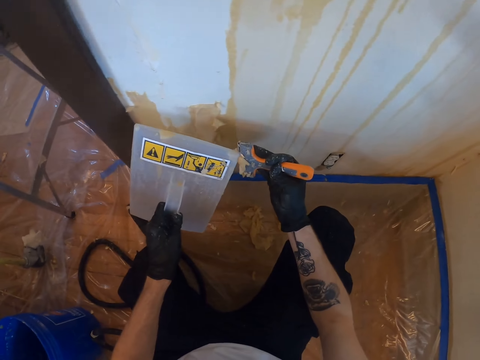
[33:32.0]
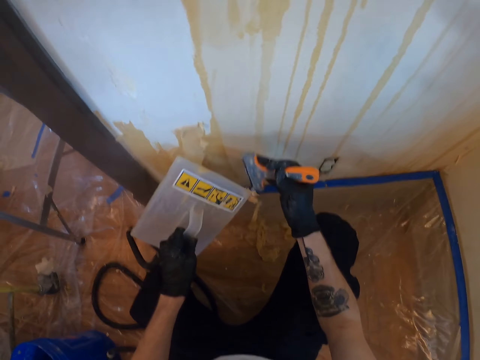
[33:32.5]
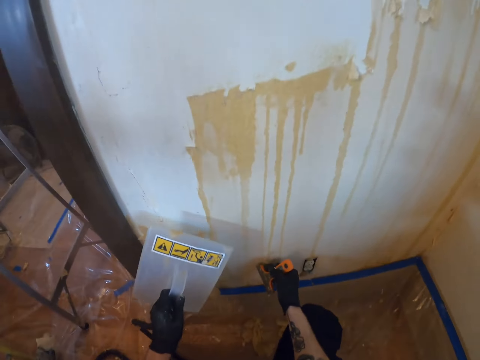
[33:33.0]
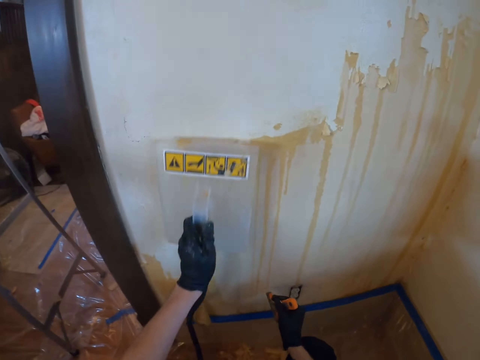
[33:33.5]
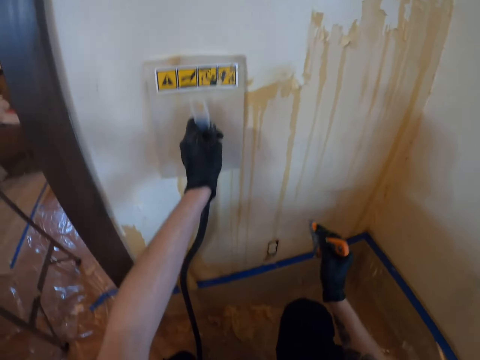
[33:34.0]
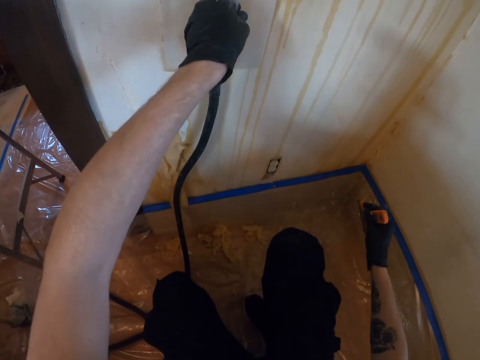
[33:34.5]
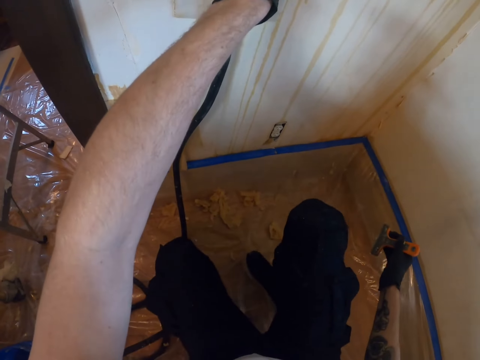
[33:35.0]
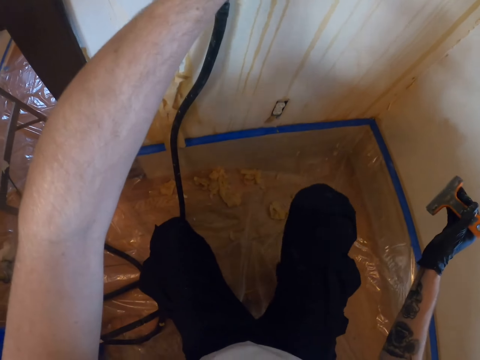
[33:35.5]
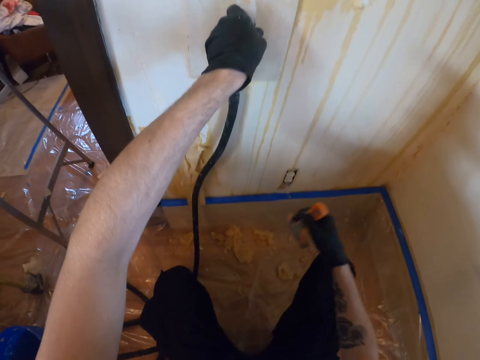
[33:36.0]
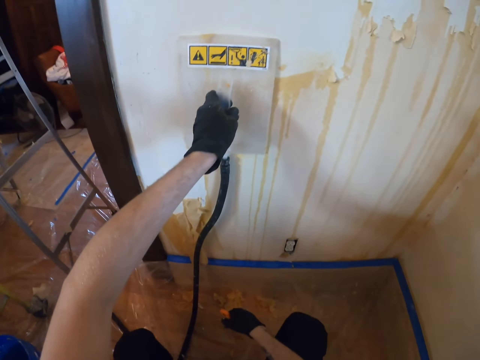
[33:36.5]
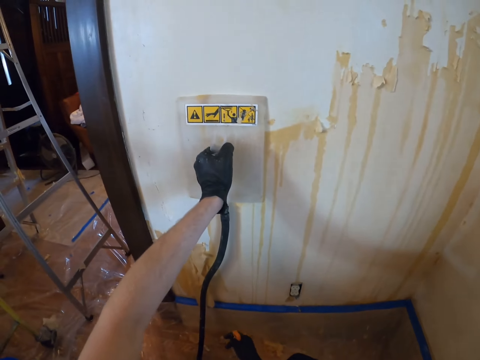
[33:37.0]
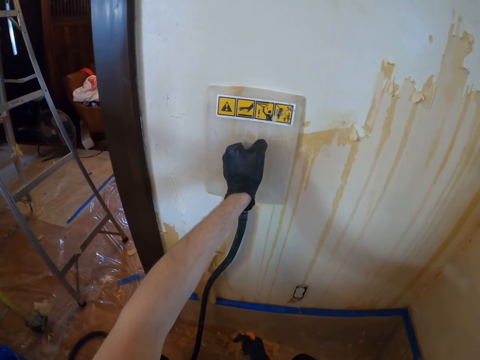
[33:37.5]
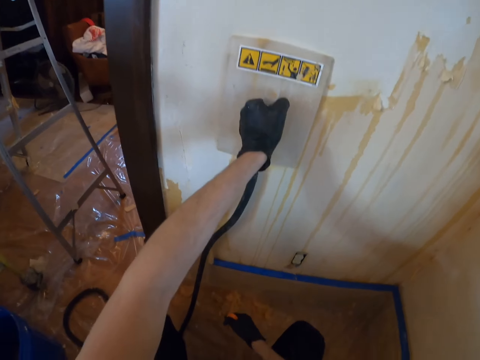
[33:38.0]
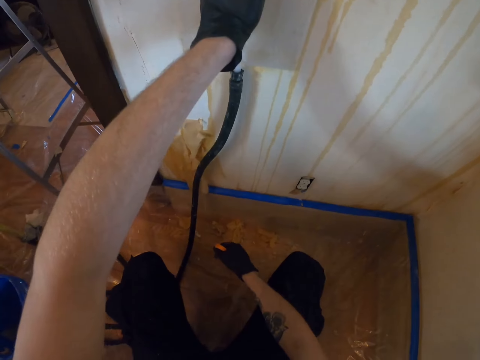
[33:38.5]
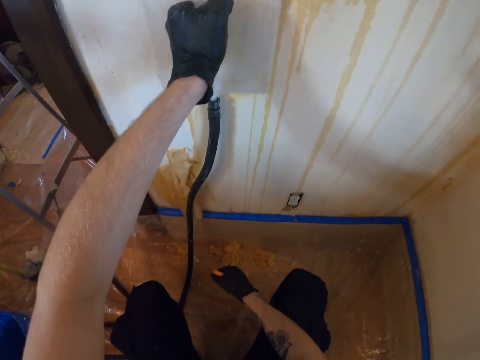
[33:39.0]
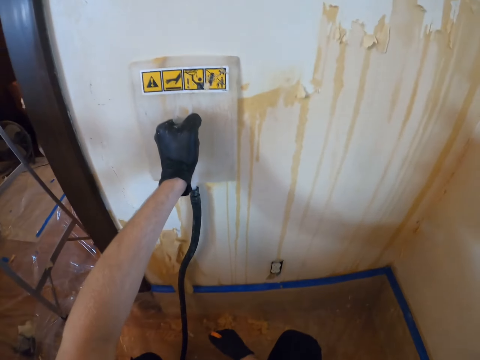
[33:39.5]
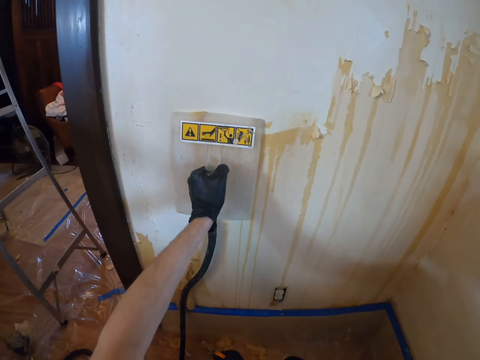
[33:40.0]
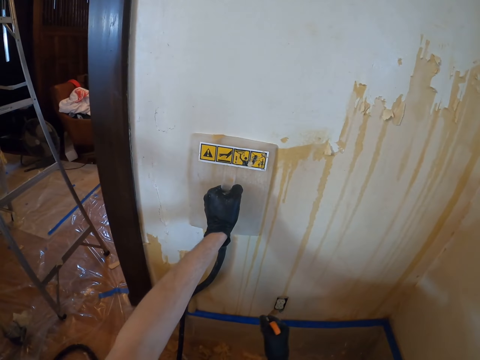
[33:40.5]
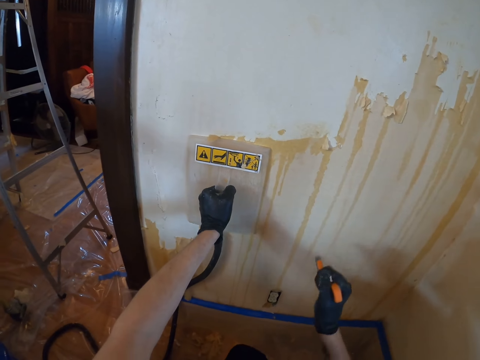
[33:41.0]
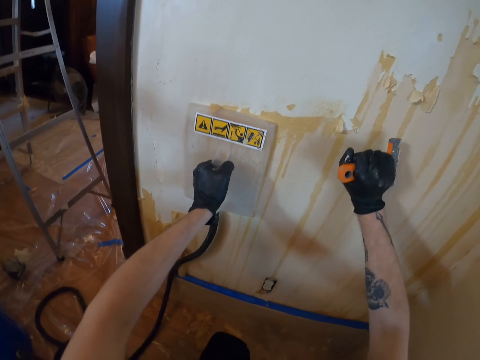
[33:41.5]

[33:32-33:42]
The camera wearer peels the dirt out with the float from the scrapper. They smoothen paint on the wall.

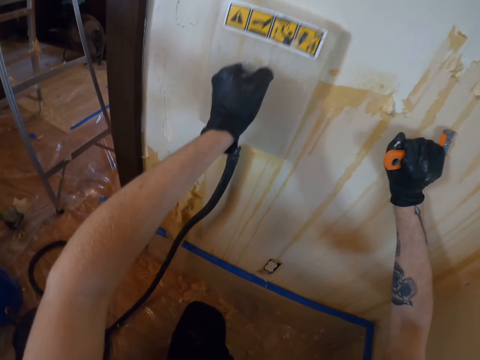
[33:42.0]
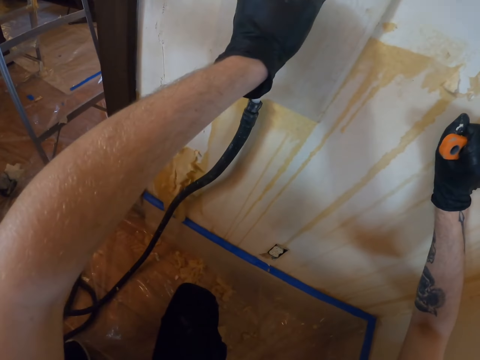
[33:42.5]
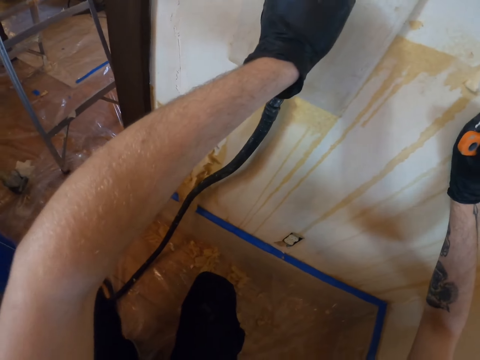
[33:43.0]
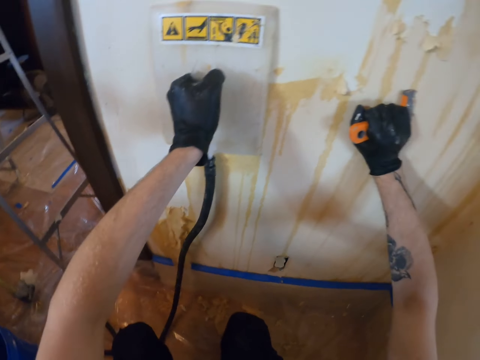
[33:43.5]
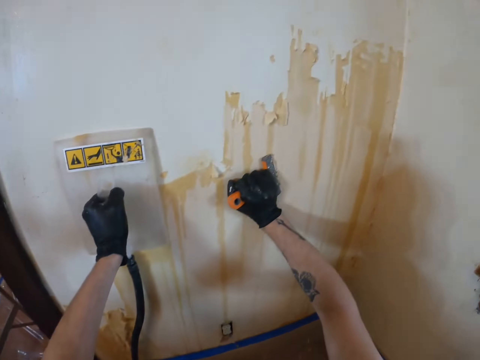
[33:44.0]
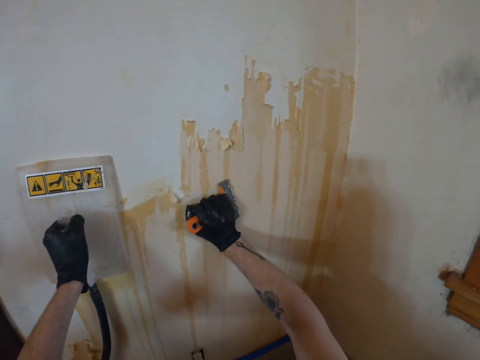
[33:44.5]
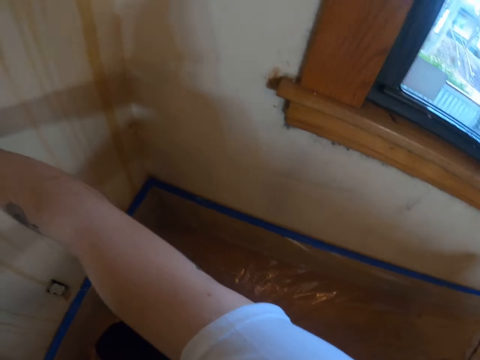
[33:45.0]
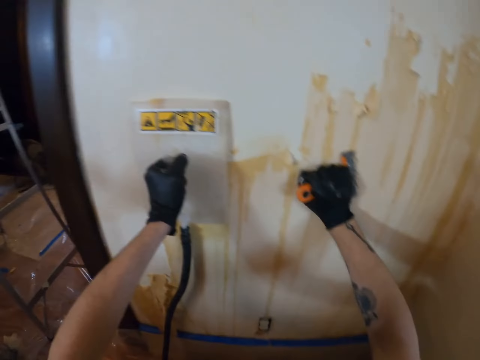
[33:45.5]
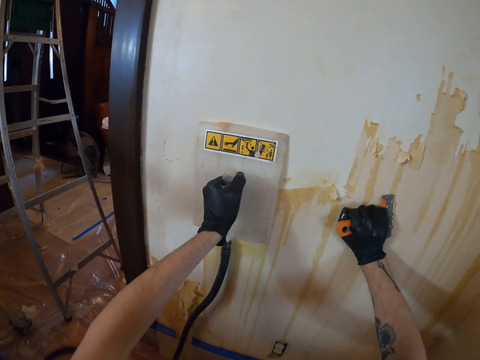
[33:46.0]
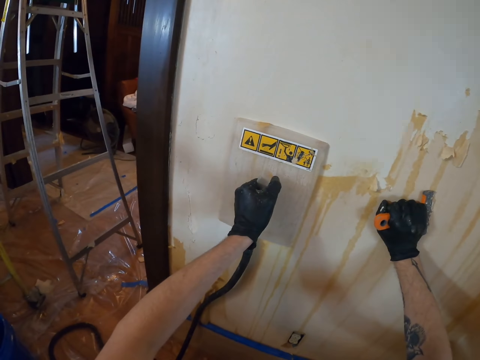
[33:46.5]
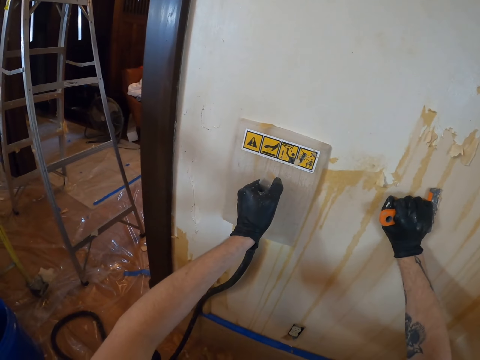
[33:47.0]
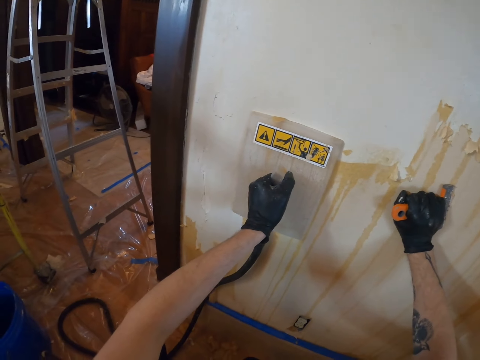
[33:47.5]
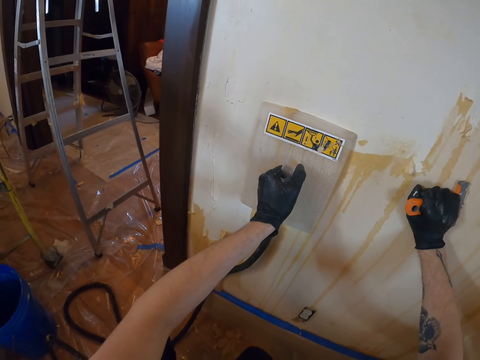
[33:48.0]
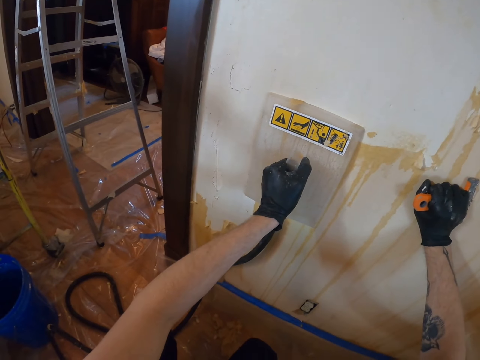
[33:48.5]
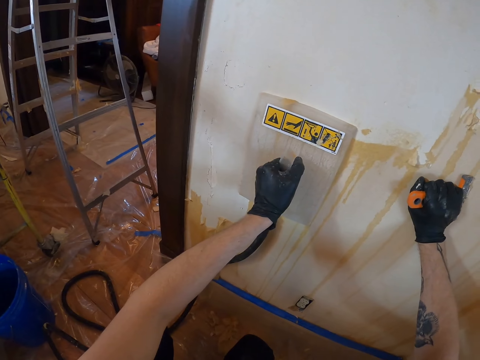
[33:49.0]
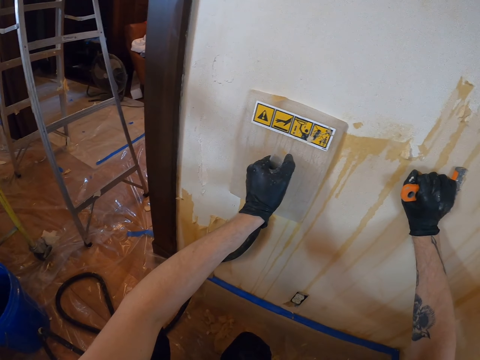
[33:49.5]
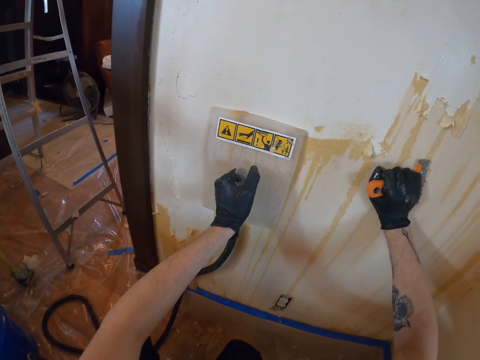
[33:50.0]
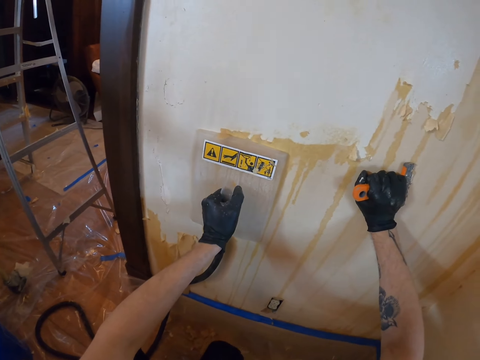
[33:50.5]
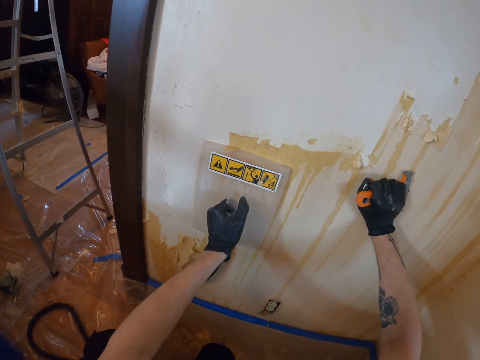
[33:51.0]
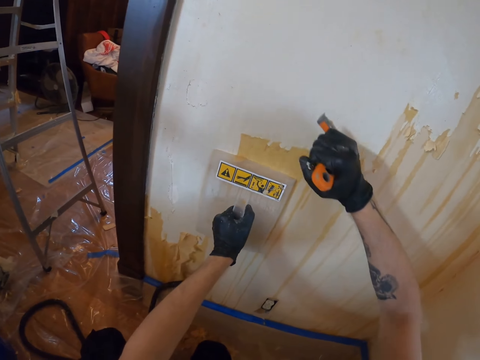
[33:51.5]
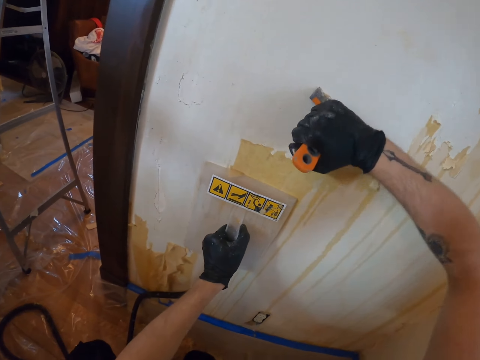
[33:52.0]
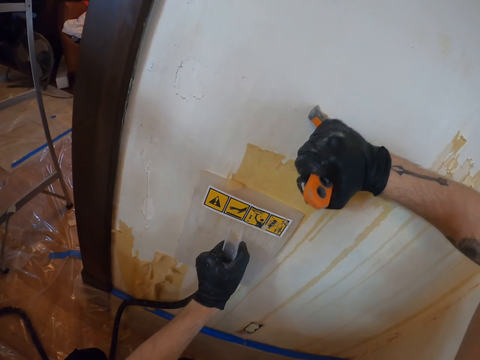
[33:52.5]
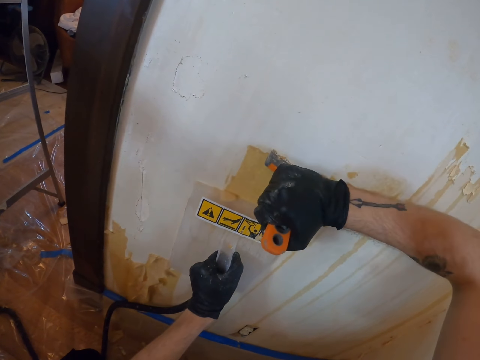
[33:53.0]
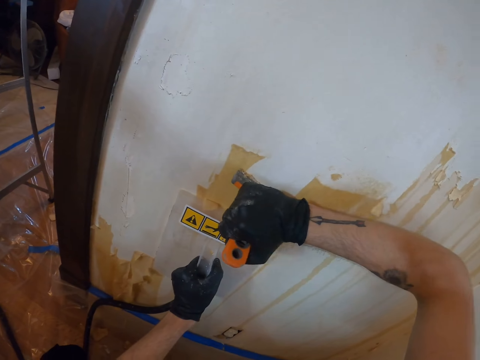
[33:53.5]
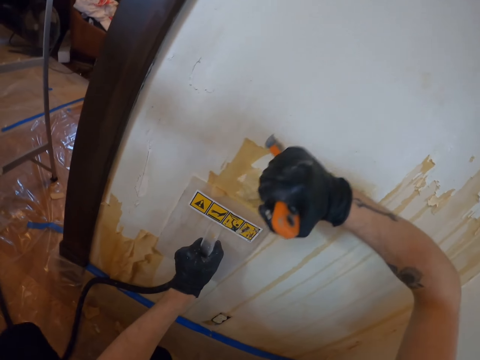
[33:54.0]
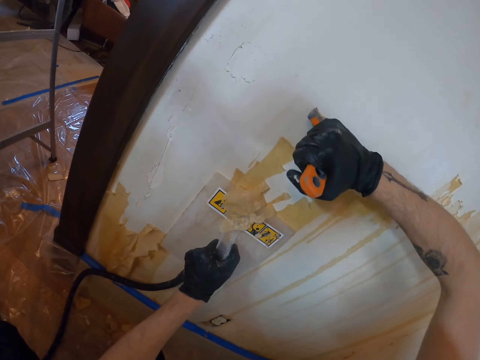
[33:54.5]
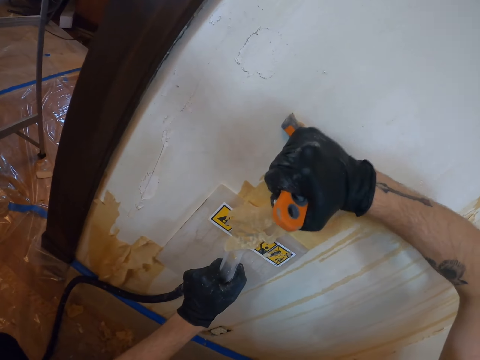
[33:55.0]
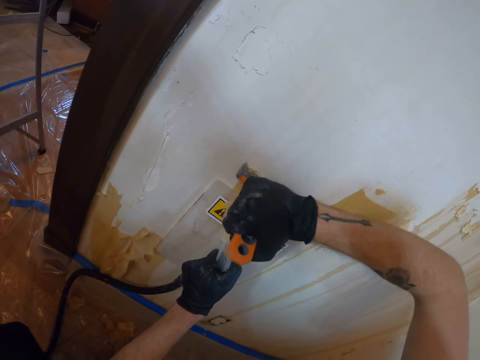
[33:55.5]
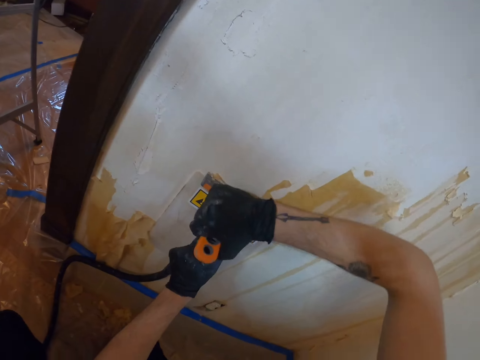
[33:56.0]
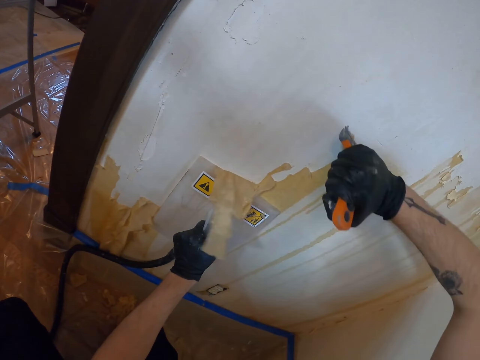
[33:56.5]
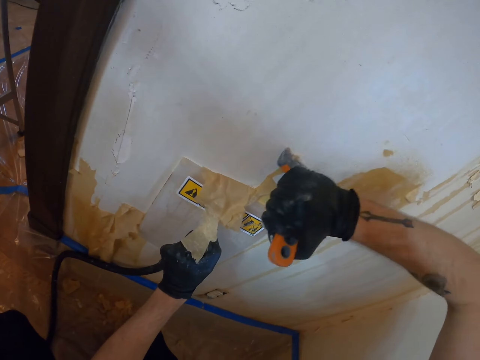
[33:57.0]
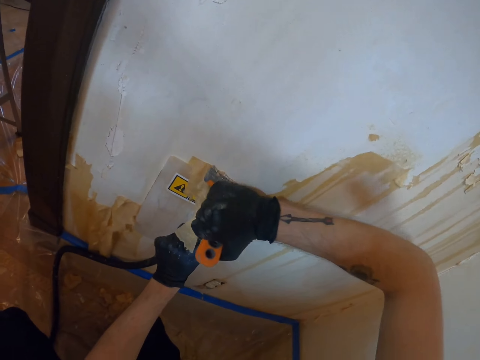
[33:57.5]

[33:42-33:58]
The camera wearer looks around. They smoothen paint on the wall. They scrub paint from the wall with a scrubber.
